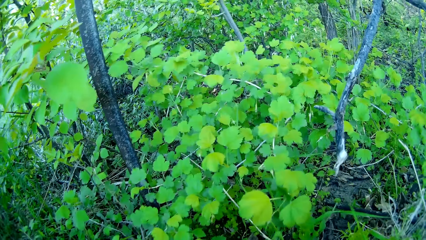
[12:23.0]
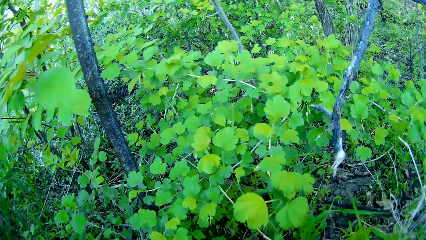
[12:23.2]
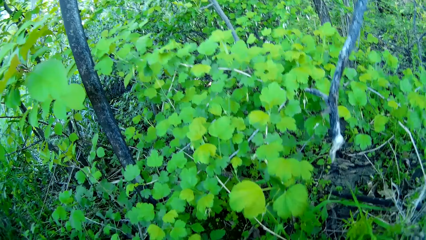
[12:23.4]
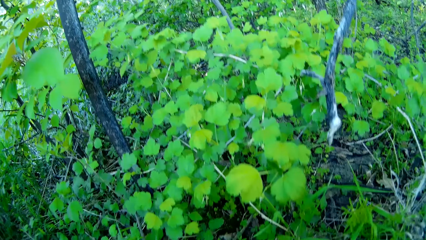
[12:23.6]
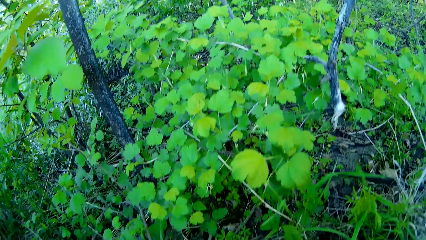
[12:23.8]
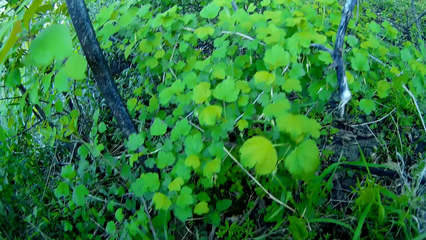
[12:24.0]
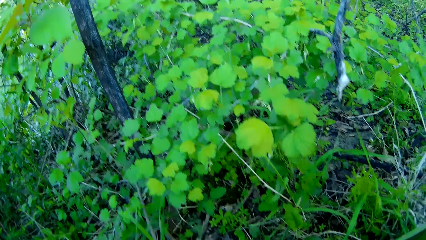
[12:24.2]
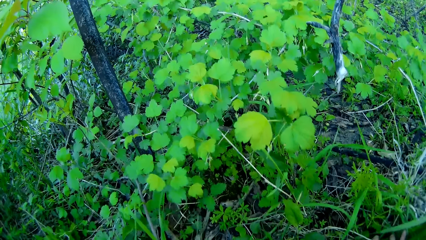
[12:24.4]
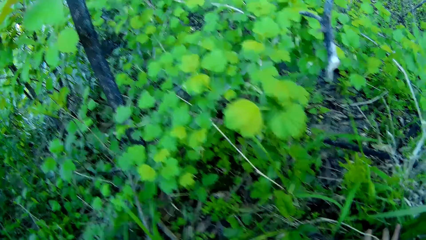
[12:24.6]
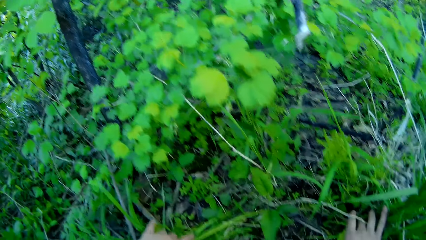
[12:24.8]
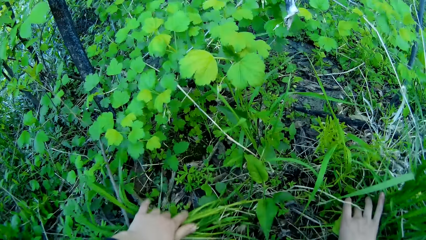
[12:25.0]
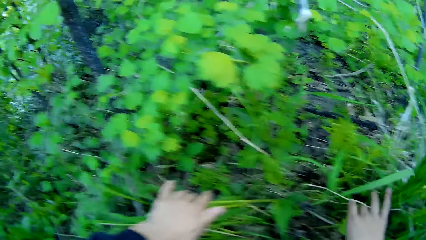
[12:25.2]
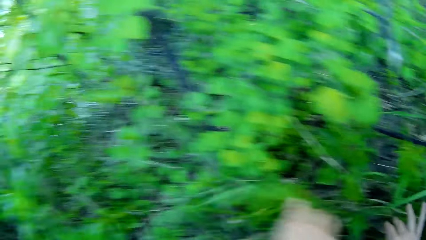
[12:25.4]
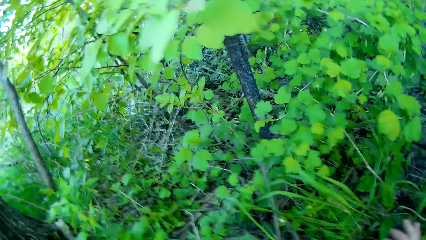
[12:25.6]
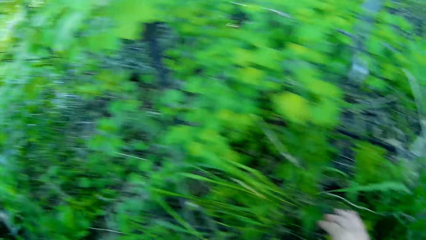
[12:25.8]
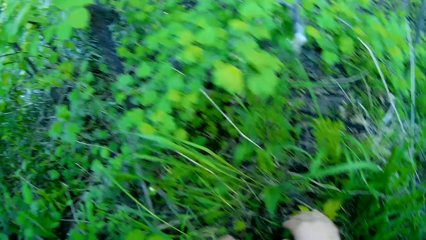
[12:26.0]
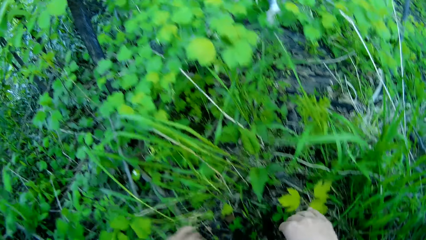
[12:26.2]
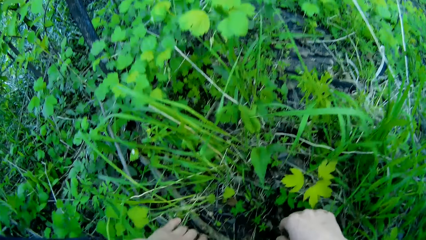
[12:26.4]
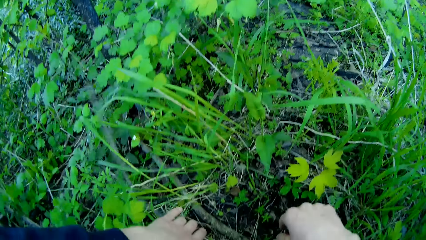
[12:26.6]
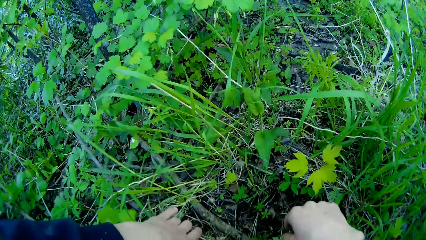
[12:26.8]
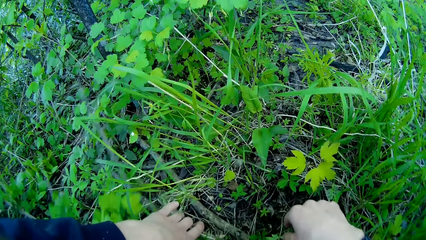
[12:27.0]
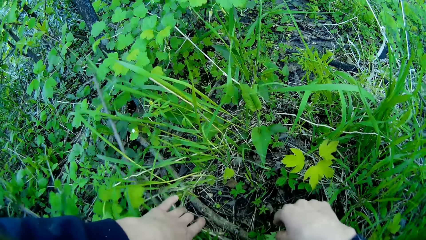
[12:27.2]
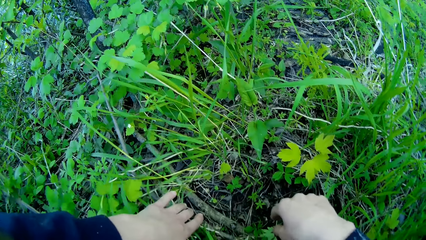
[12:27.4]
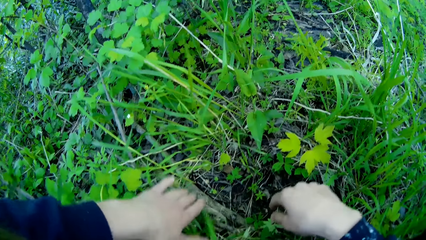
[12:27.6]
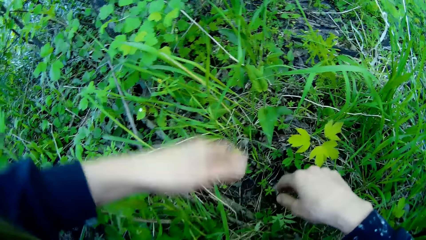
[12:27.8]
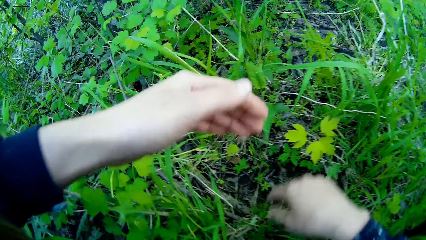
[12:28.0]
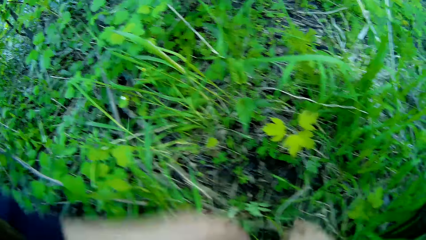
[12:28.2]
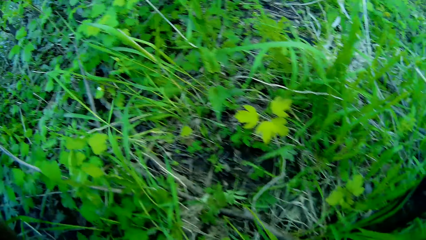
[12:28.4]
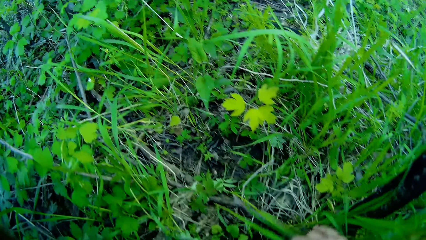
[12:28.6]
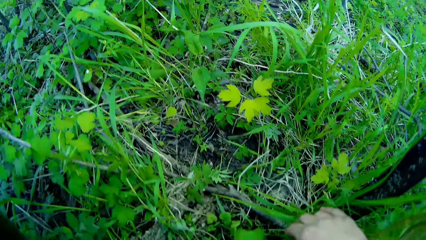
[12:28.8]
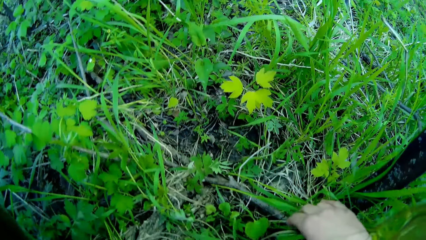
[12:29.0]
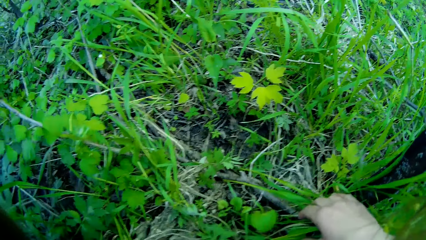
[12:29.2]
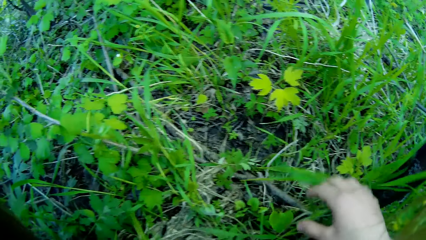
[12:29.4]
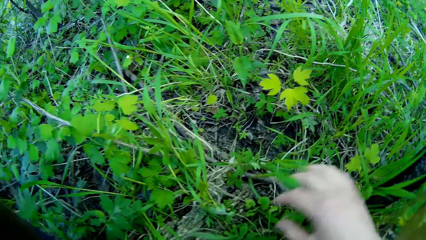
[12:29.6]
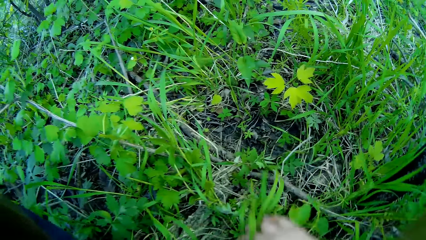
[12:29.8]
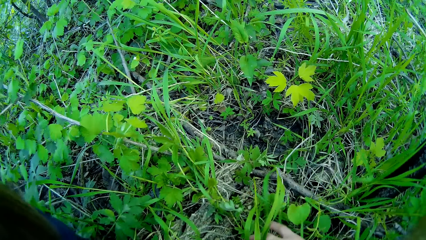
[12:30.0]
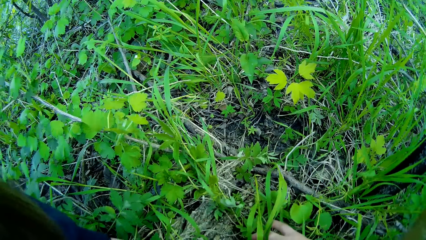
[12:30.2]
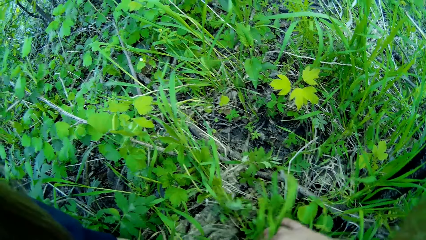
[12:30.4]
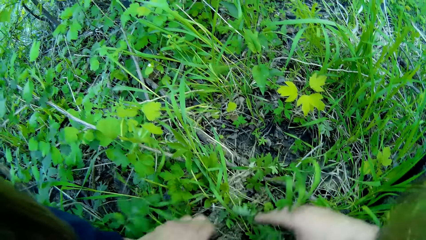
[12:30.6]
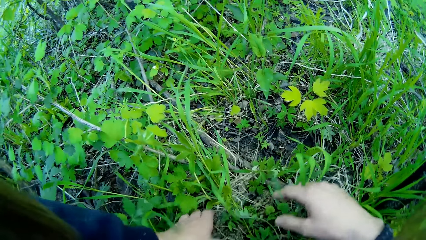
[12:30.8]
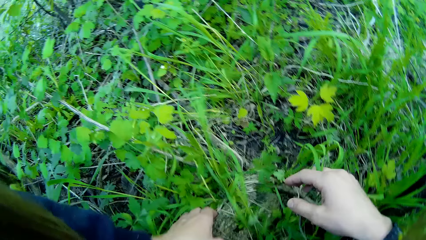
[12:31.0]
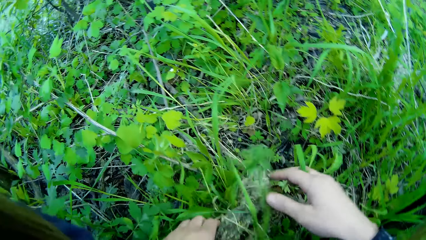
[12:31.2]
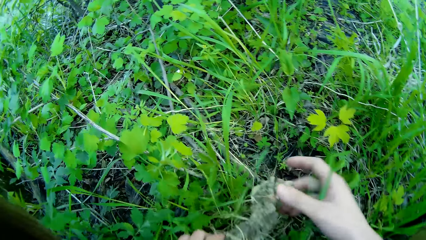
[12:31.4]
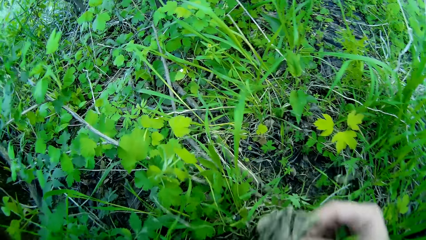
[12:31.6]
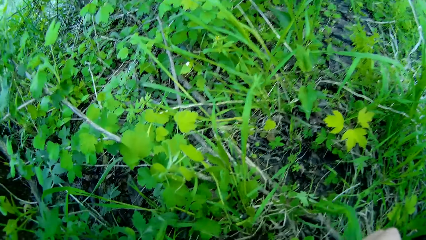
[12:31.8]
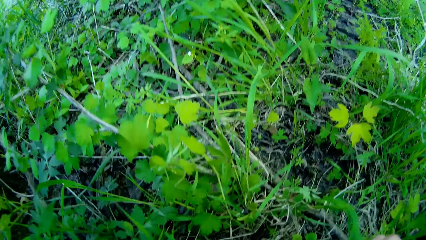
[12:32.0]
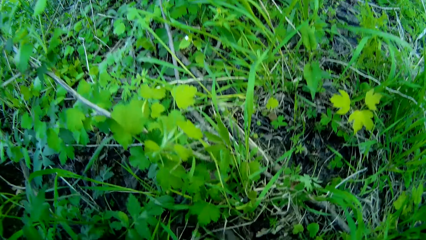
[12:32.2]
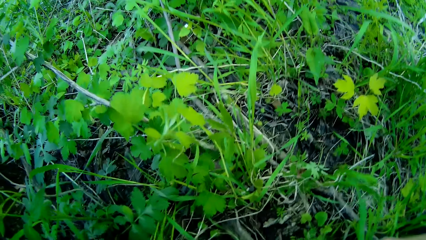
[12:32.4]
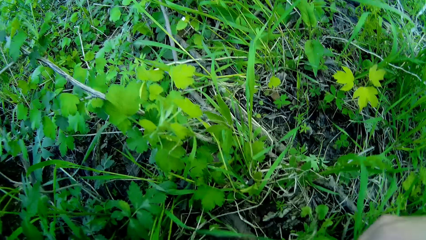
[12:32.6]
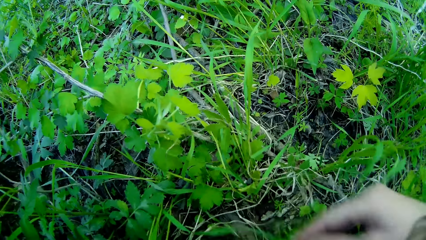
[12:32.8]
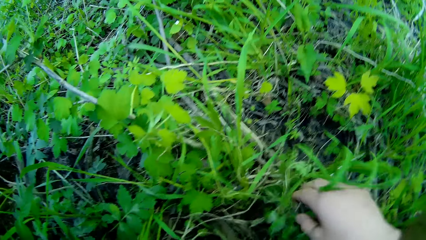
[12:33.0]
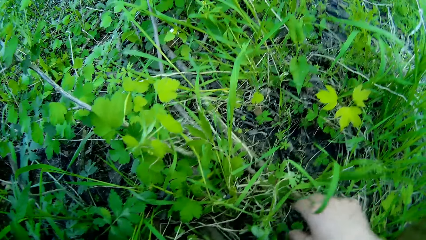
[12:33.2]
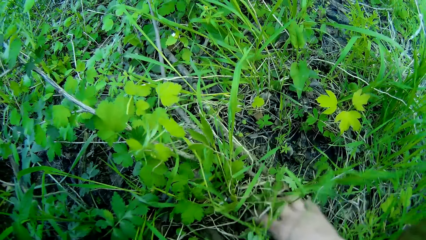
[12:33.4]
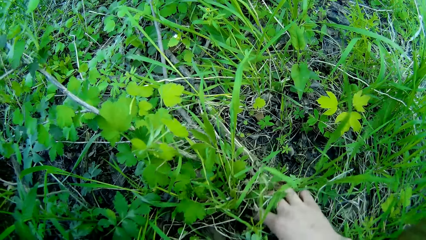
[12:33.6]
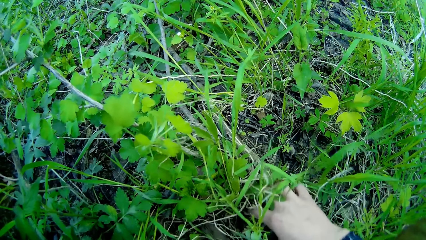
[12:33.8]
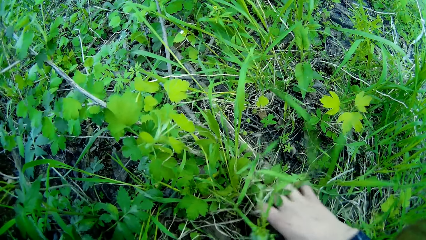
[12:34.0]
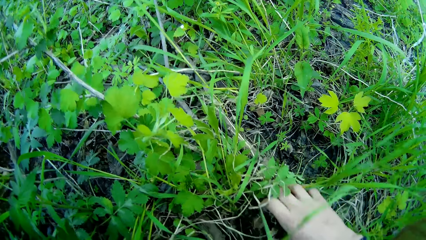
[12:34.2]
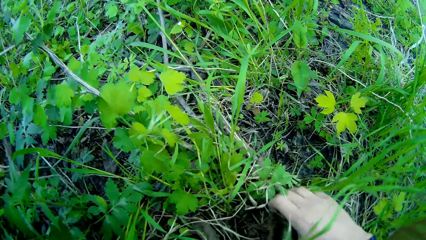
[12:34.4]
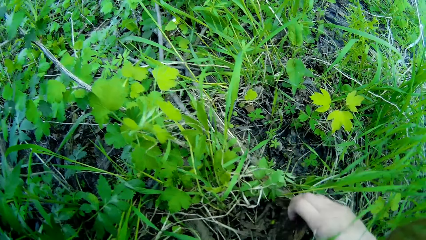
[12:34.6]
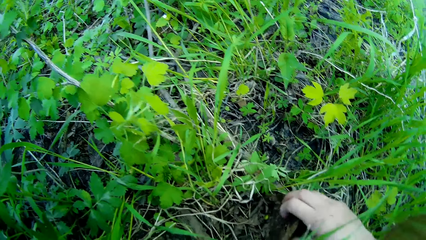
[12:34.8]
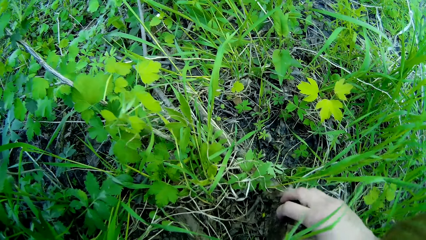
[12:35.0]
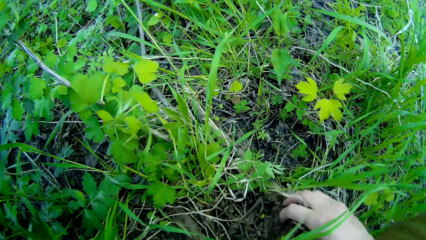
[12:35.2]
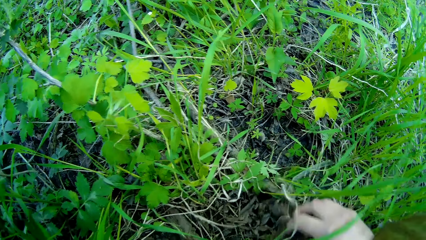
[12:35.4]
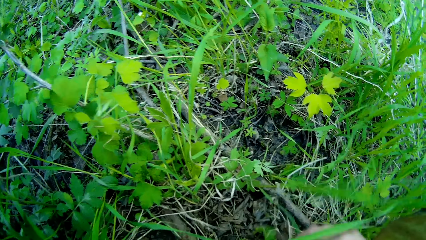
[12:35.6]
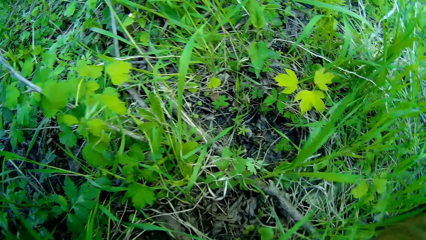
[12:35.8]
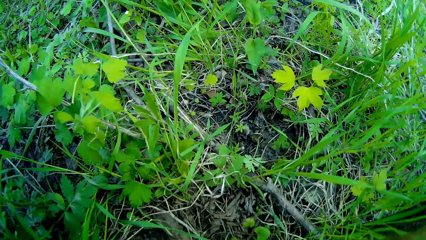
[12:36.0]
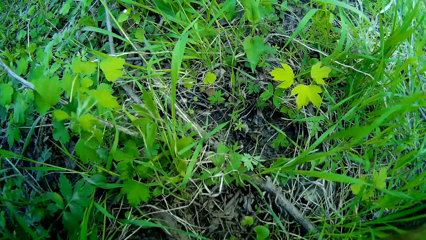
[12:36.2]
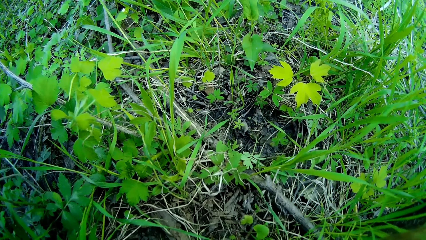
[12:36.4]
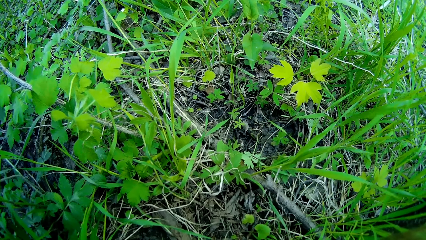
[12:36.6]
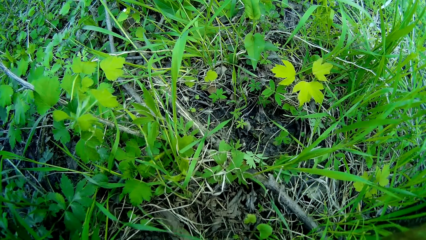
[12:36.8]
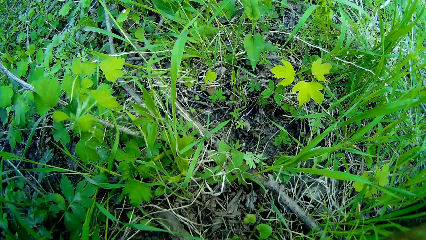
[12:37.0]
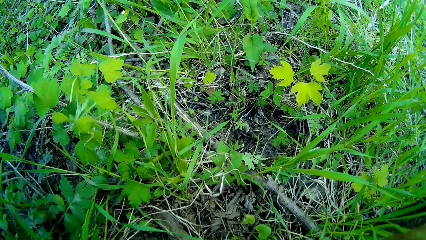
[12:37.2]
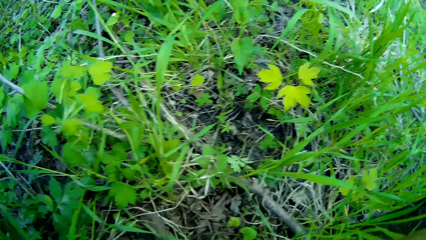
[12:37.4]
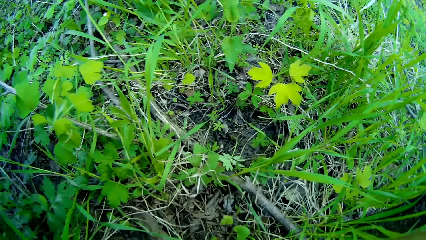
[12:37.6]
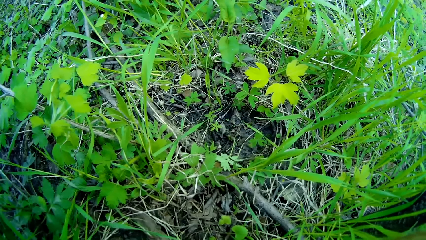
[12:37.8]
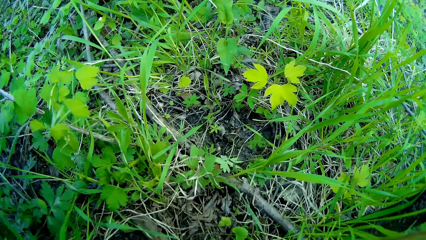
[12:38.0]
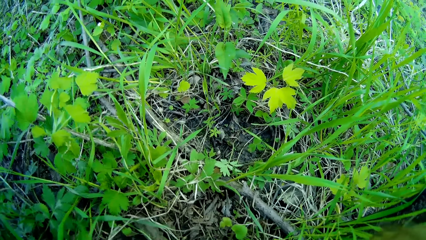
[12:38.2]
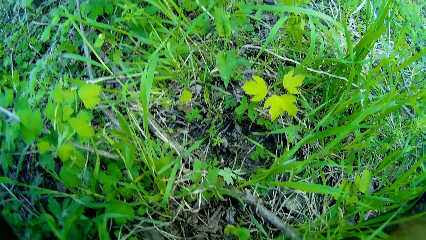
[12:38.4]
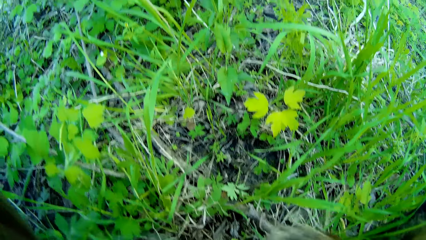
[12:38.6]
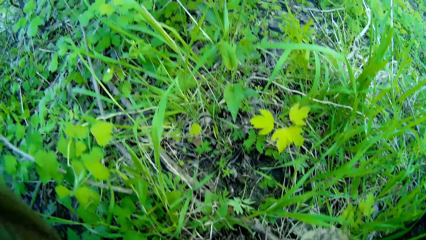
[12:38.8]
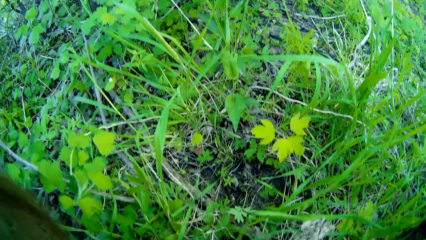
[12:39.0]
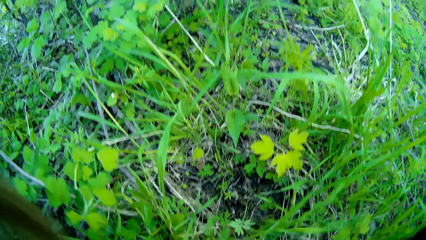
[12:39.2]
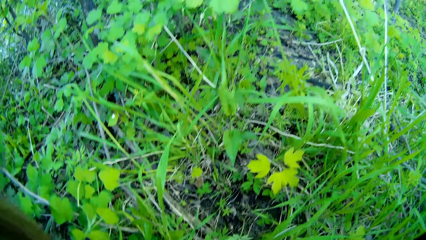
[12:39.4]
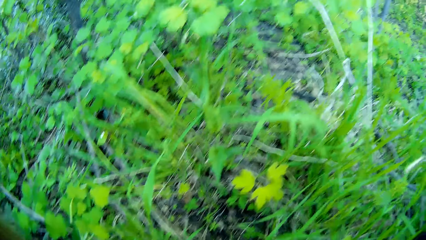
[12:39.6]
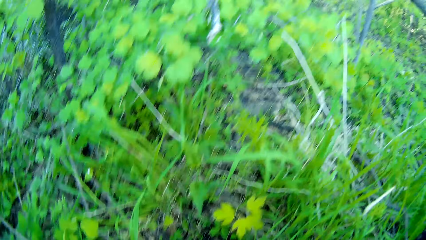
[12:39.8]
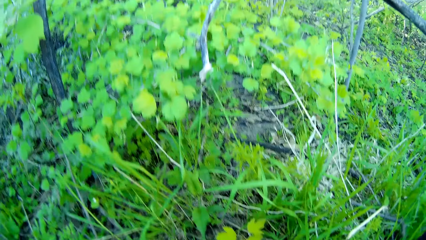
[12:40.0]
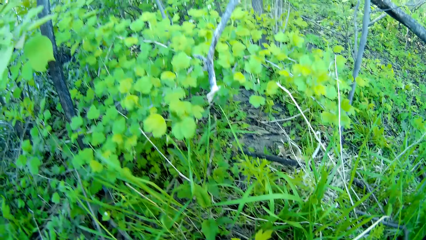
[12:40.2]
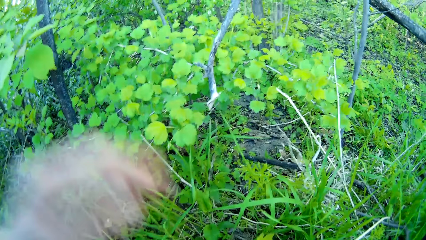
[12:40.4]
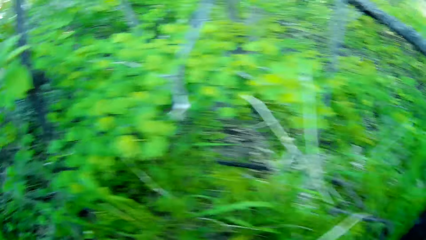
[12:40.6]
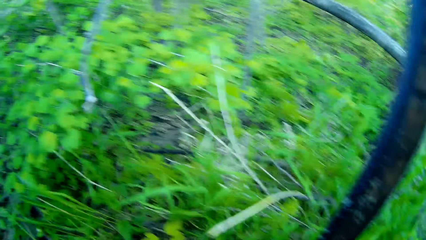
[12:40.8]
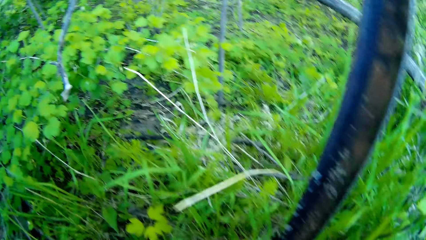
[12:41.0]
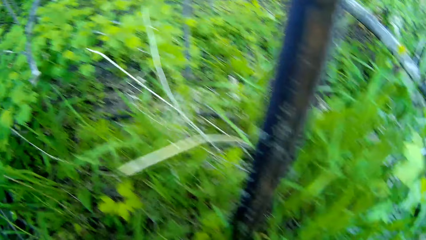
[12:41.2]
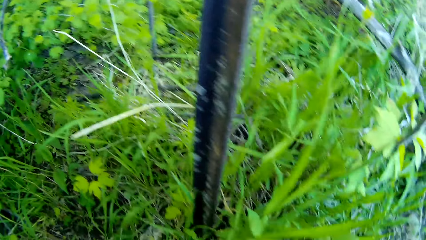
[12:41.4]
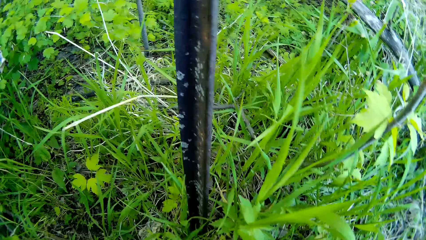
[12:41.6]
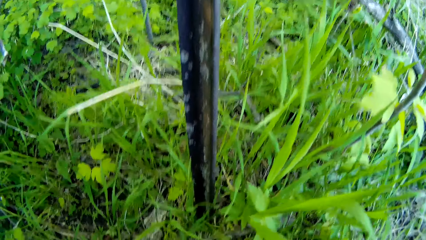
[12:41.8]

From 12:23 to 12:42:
The camera wearer looks around. She checks the plants. She picks a branch with her left hand. She holds the branch with both hands. She touches the ground with her right hand. She looks around.
